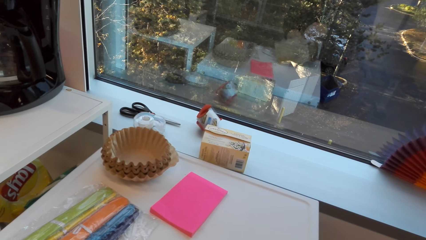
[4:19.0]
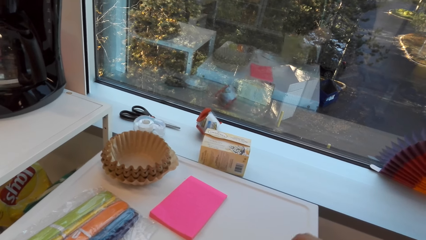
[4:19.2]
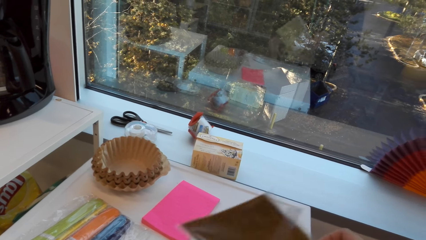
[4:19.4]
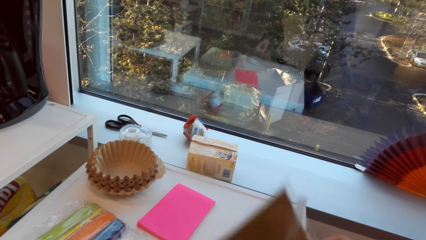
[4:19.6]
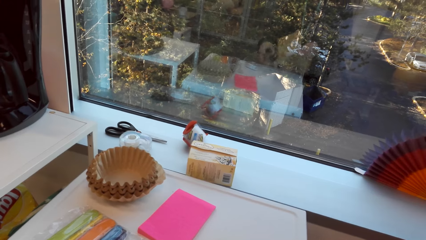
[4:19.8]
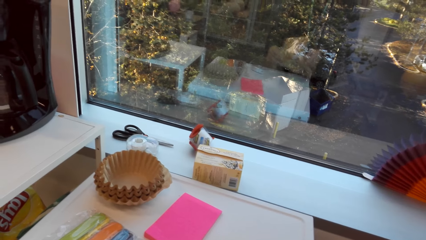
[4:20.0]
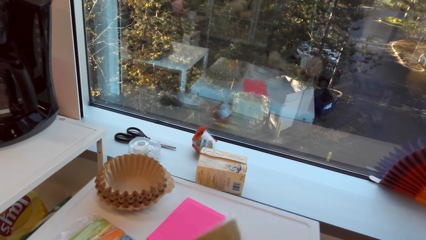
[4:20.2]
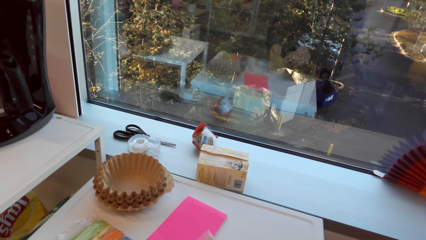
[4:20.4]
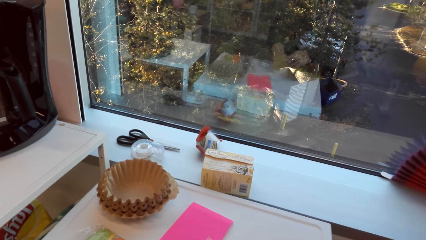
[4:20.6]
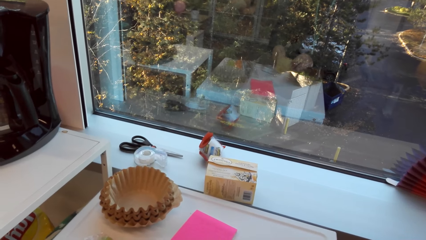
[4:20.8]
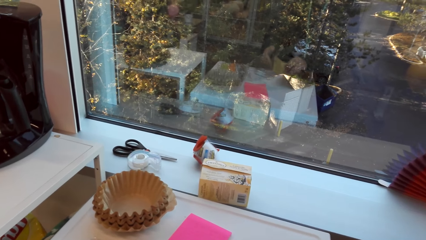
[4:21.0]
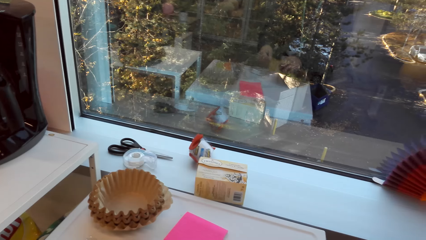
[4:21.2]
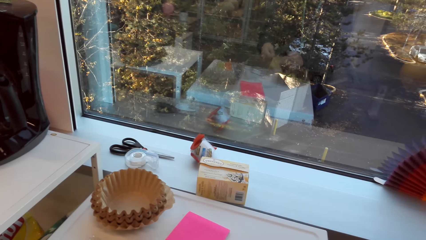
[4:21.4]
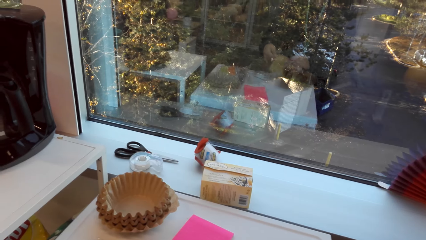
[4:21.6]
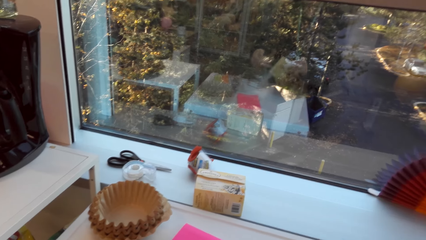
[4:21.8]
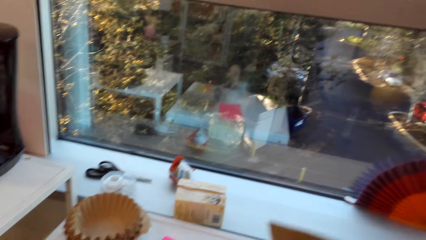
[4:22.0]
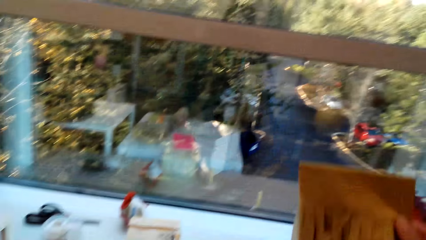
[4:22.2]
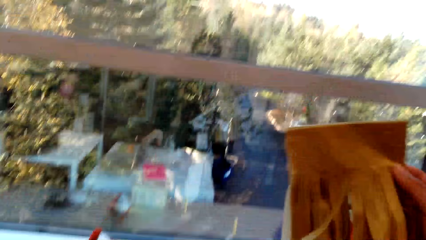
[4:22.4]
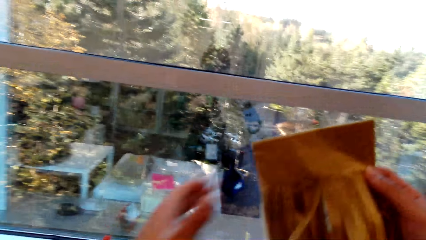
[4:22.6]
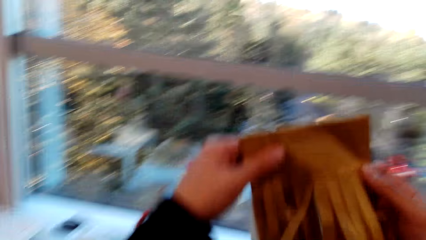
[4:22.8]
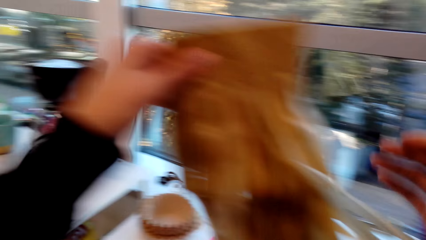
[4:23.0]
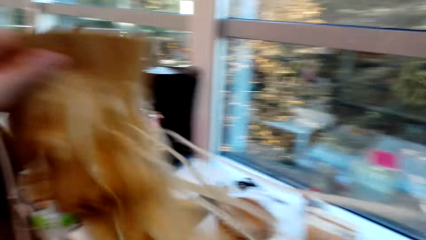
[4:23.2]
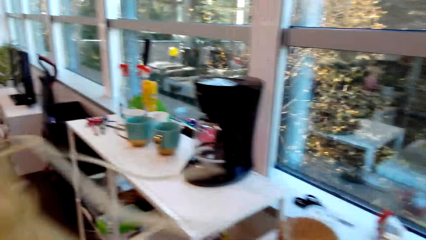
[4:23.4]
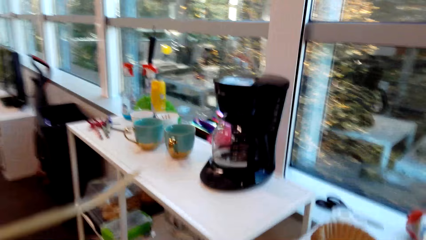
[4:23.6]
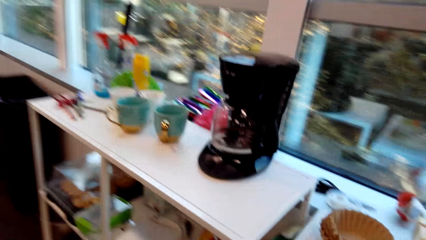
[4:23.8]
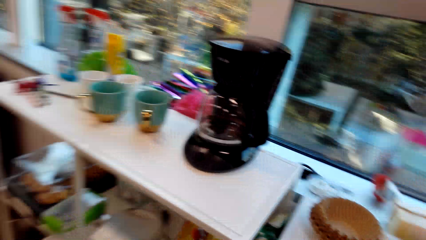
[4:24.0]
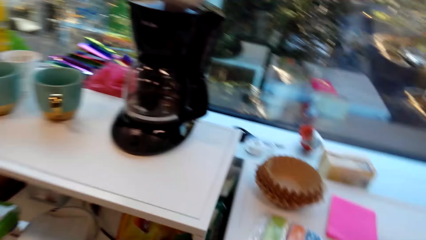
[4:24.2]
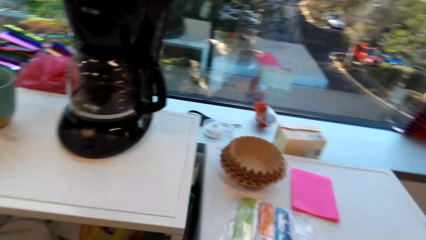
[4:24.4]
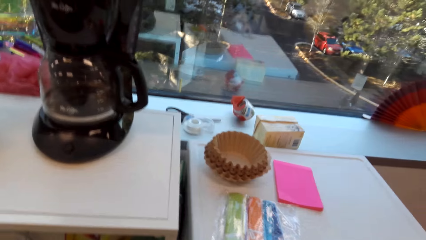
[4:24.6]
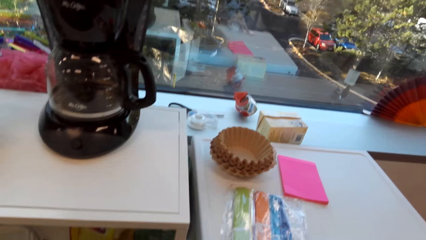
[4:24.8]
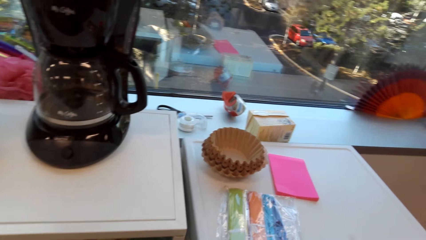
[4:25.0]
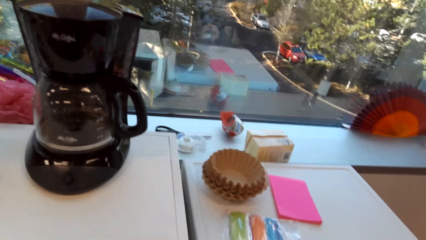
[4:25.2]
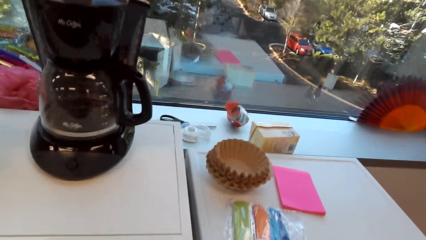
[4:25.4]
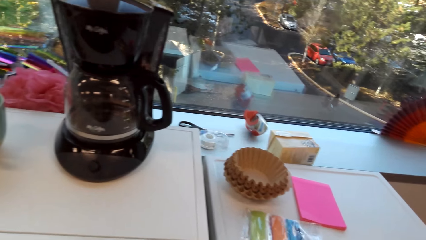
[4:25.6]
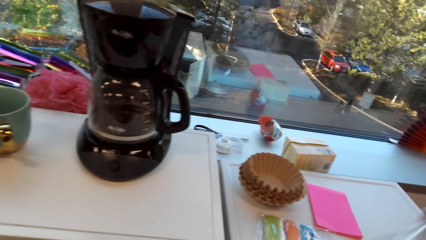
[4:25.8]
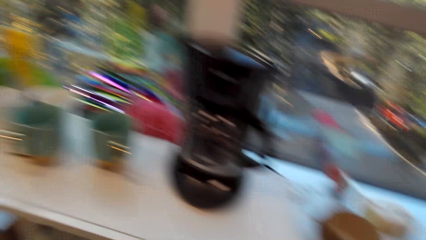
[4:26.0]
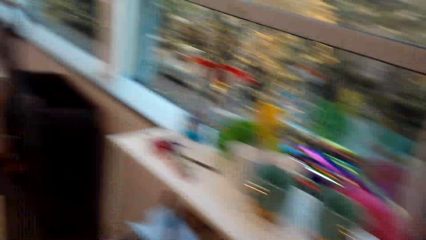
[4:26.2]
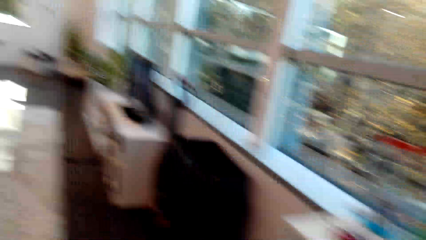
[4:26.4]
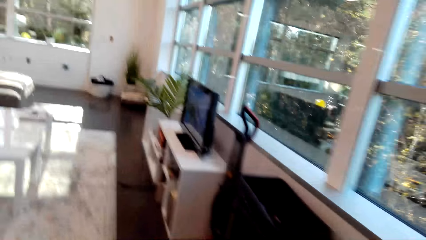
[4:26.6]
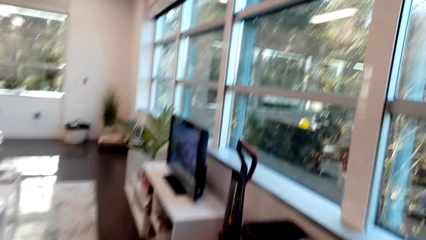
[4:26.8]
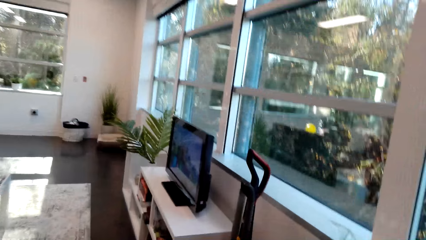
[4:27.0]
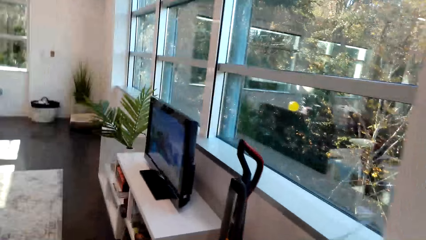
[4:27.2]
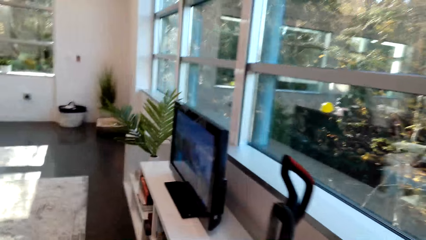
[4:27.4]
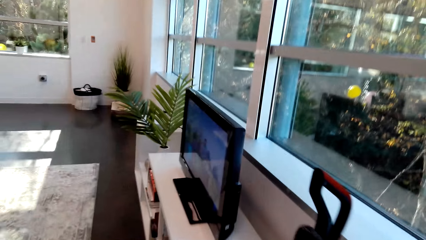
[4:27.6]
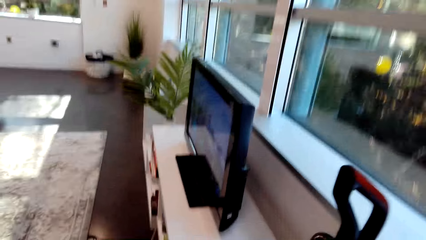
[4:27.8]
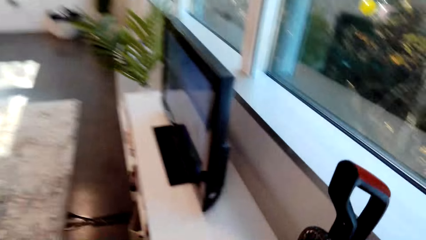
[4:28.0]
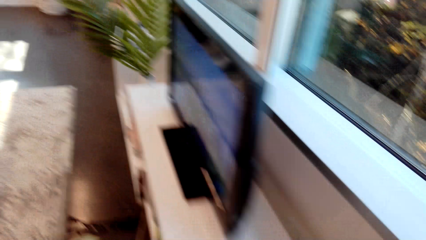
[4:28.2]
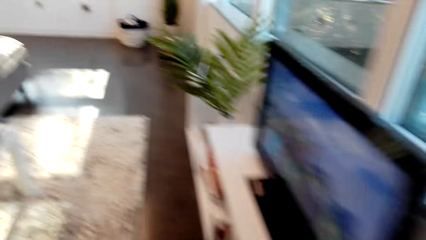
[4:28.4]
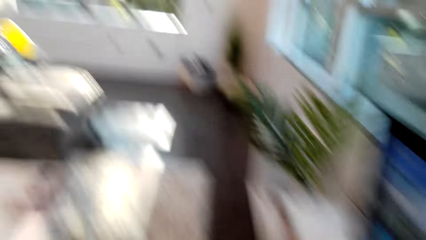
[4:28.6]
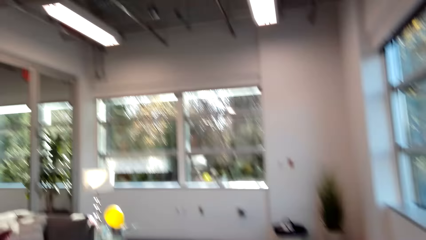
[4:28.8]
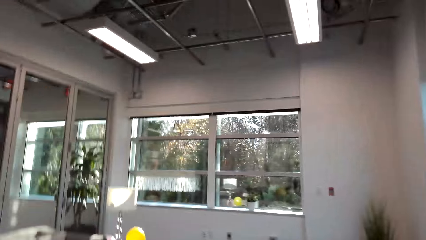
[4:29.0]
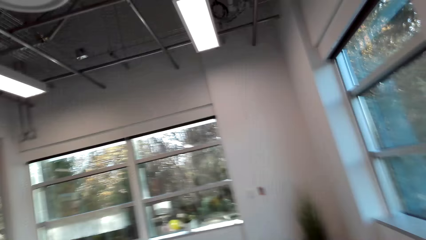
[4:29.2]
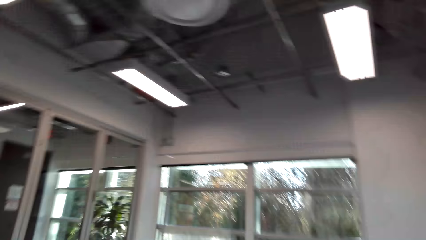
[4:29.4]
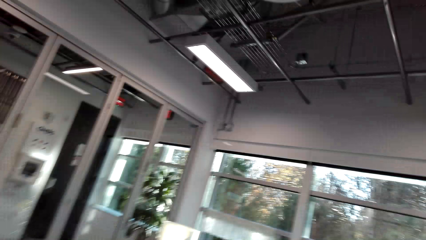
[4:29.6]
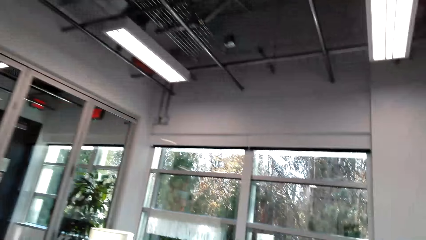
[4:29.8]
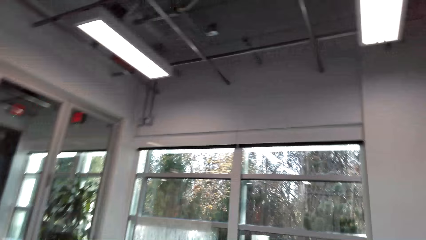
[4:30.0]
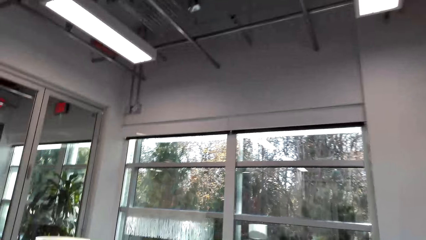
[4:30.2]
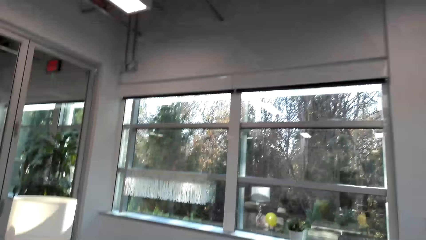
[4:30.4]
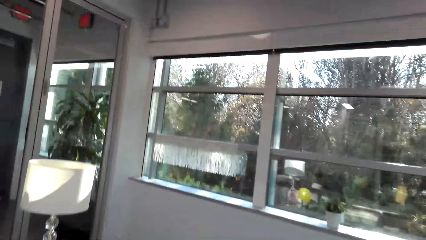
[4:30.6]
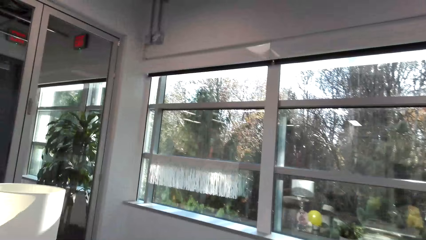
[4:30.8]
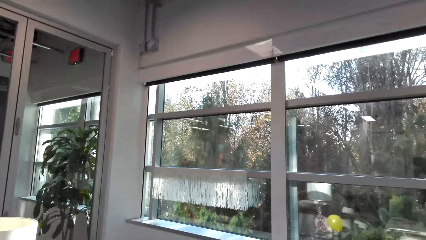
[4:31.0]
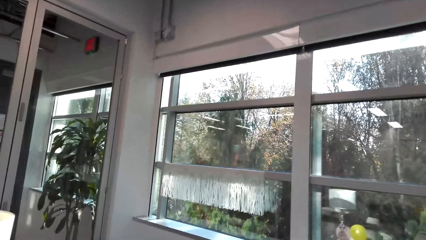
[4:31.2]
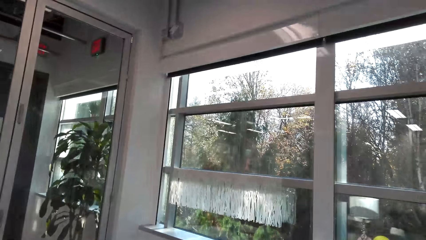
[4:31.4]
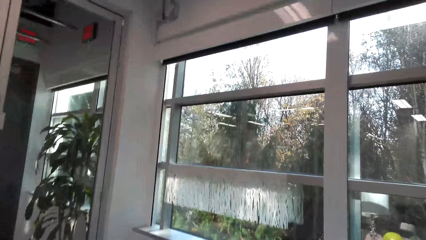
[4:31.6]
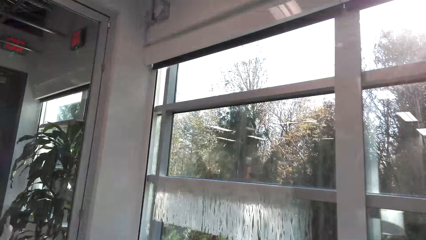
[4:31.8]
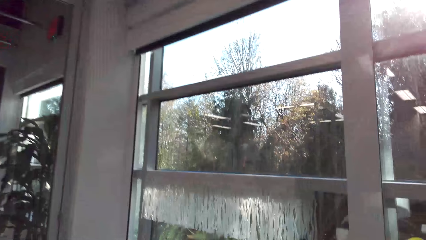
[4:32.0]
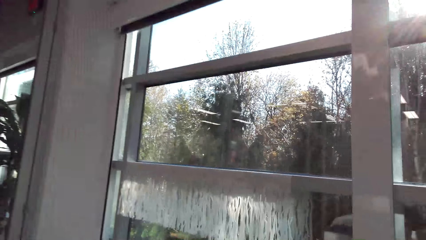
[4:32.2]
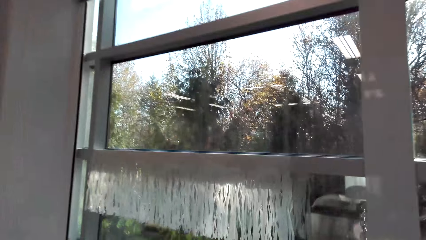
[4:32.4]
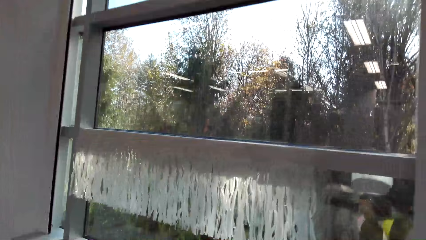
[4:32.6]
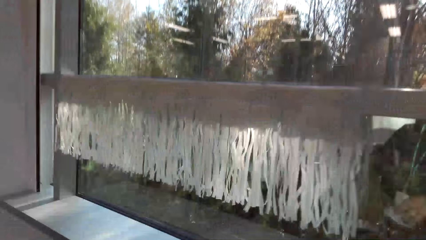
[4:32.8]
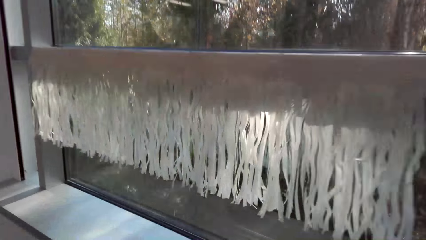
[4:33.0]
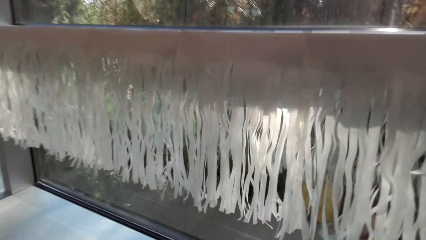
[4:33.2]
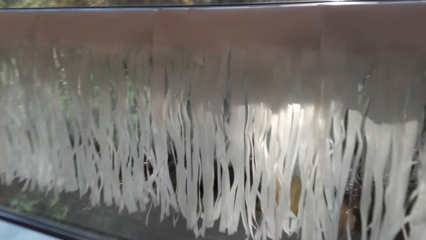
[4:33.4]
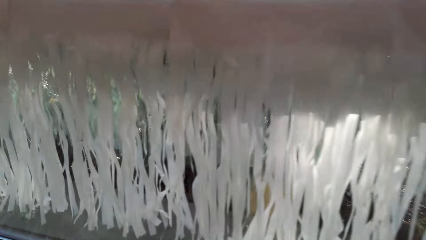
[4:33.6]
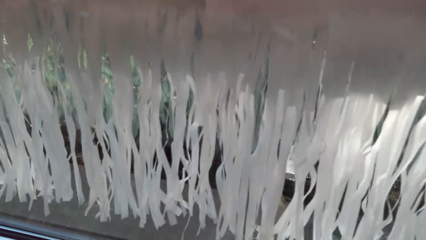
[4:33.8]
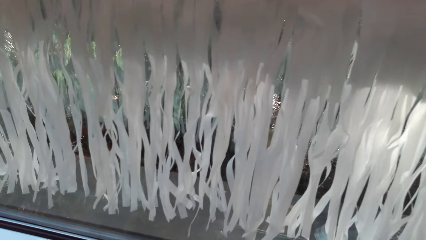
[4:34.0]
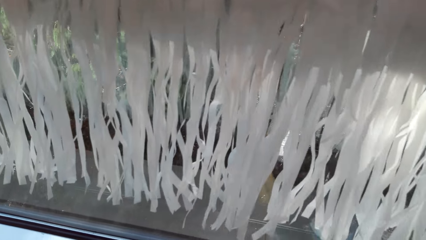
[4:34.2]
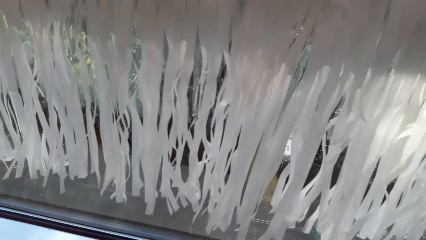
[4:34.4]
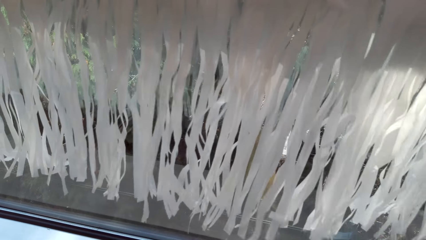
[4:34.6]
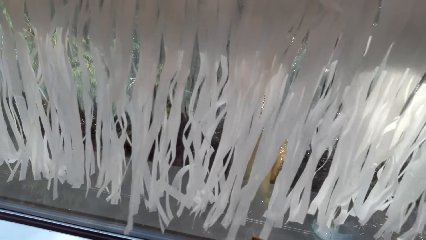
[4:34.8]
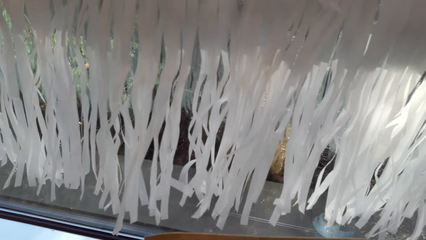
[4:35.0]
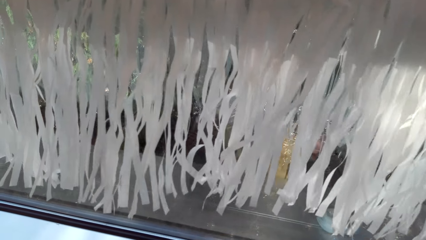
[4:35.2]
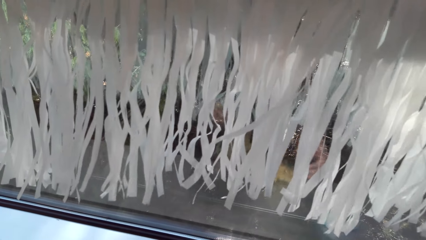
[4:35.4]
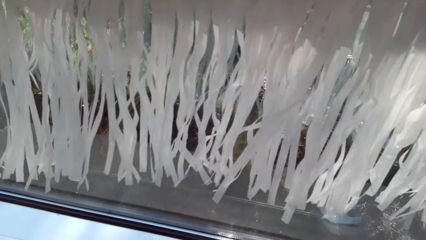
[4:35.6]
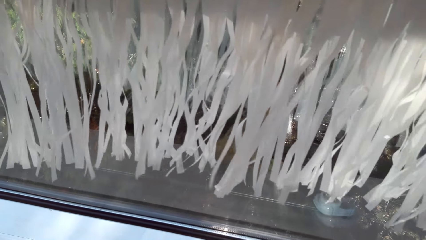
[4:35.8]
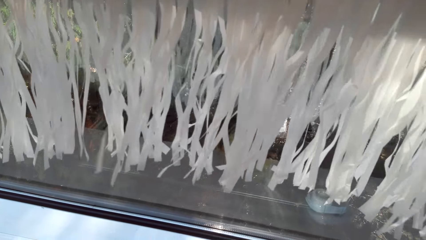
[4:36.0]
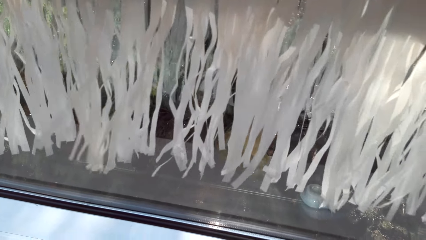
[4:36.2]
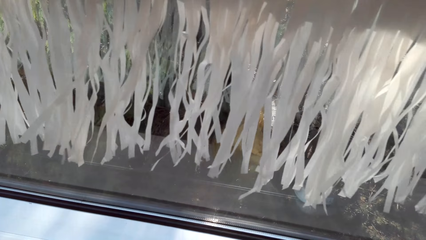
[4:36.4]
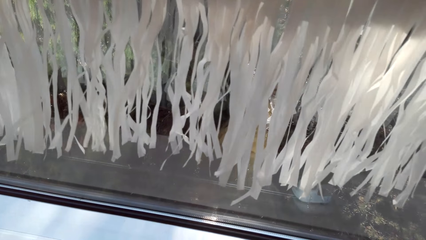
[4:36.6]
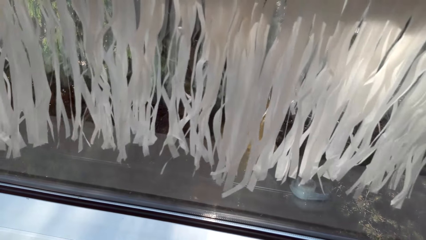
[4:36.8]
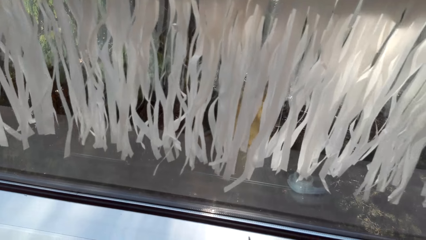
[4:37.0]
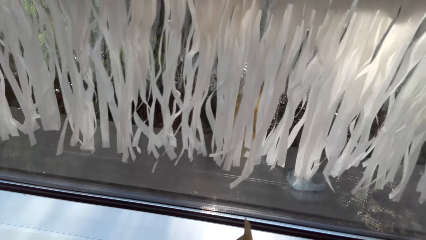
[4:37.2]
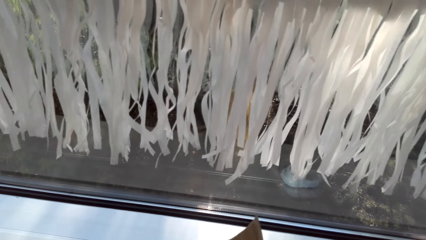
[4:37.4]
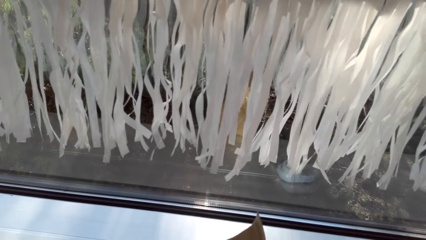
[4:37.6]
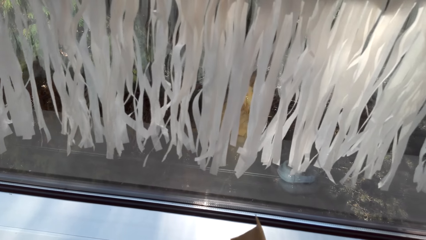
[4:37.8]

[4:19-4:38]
The camera wearer removes the decorating item from the plastic bag. They pick up party banners. They pass the party banners to the left hand. They hold the decorating item with the left hand. They pull the party banners. They look around the room. They walk in the house. They place mounting tape on the window stool. They place the decorating item on the counter. They separate the party banners.
